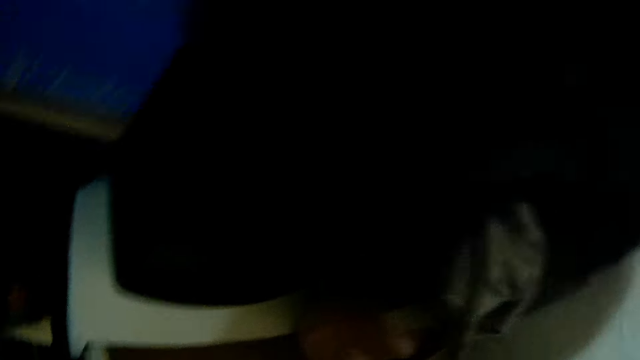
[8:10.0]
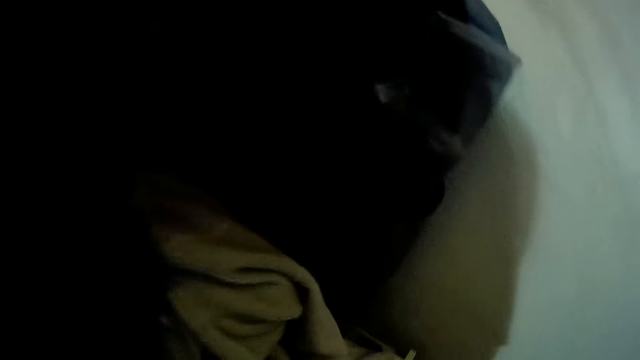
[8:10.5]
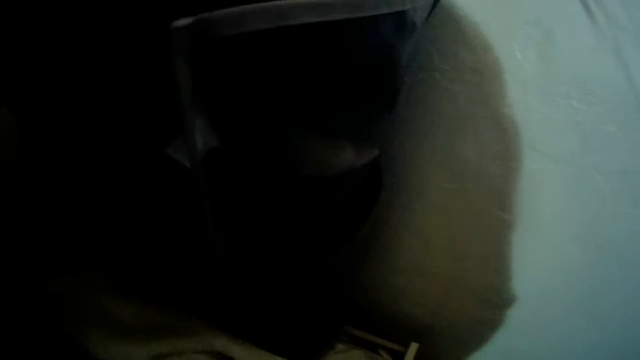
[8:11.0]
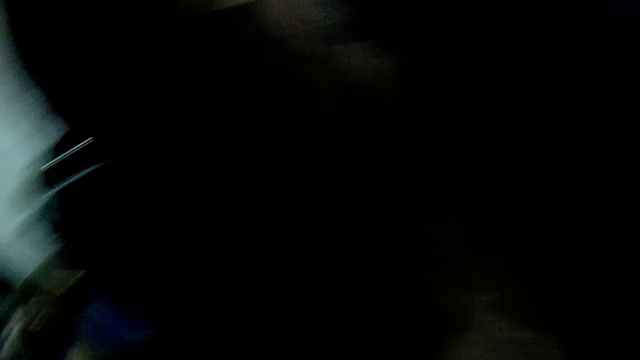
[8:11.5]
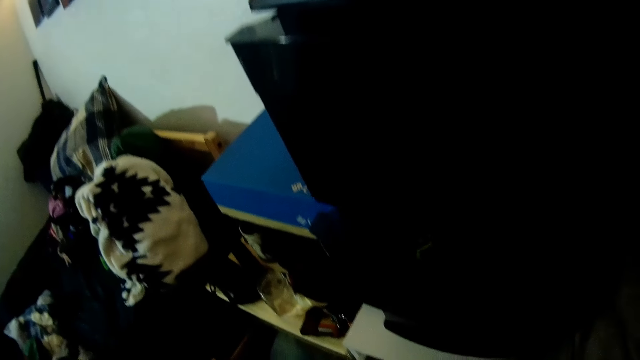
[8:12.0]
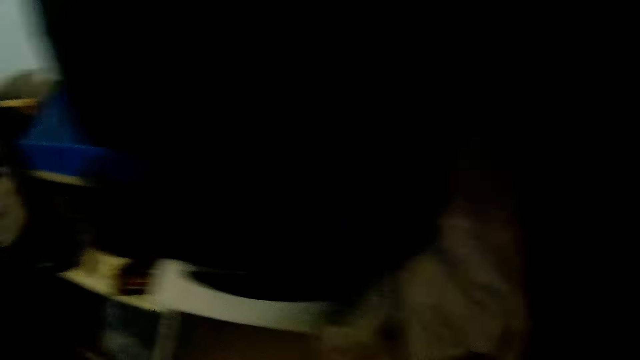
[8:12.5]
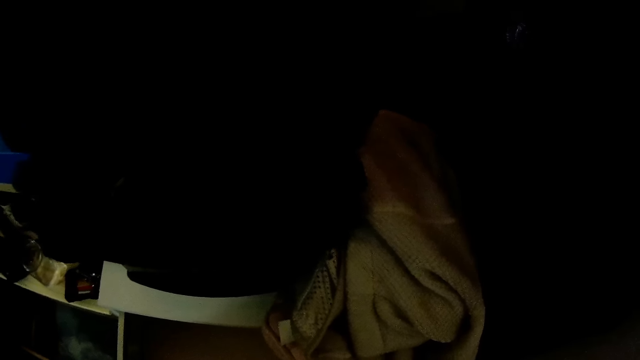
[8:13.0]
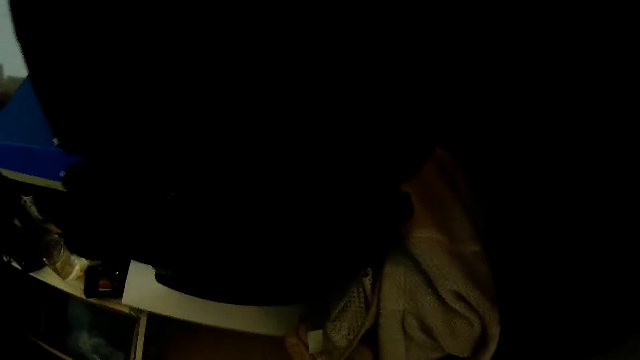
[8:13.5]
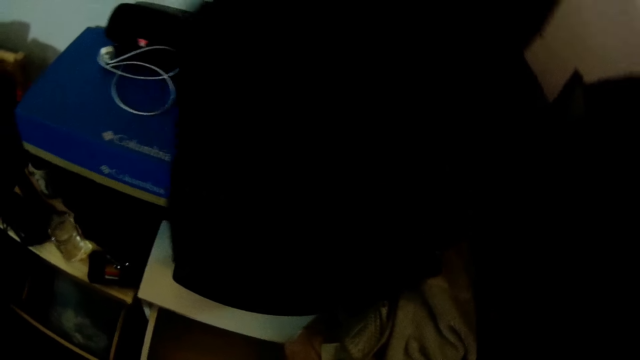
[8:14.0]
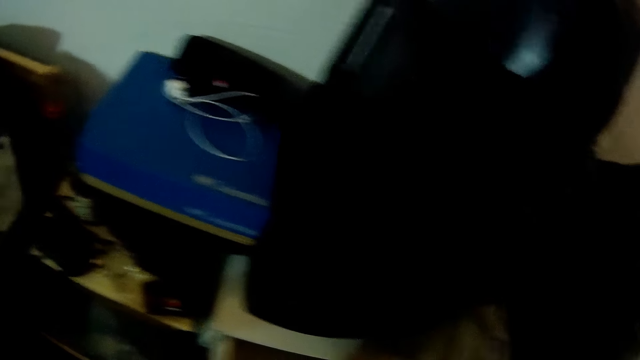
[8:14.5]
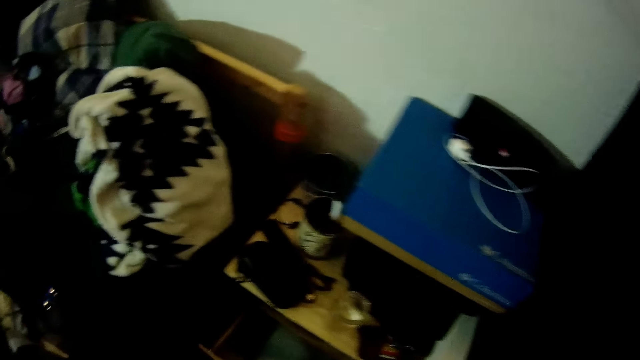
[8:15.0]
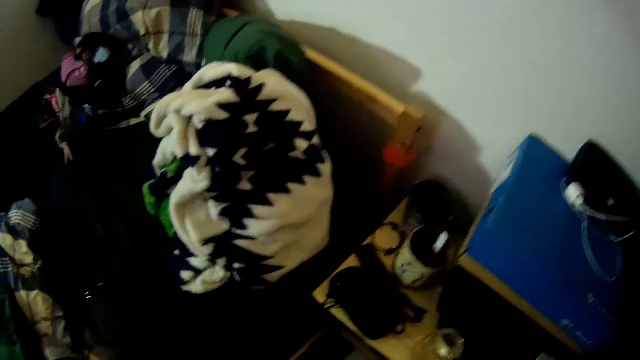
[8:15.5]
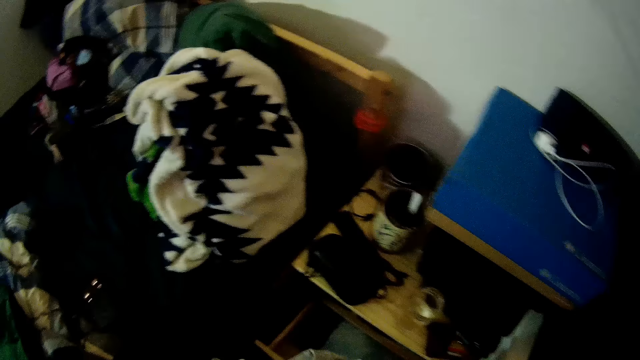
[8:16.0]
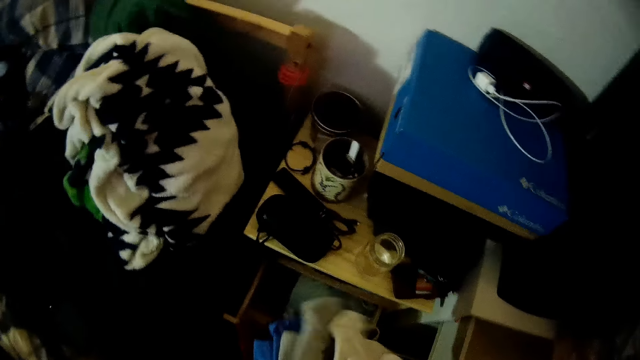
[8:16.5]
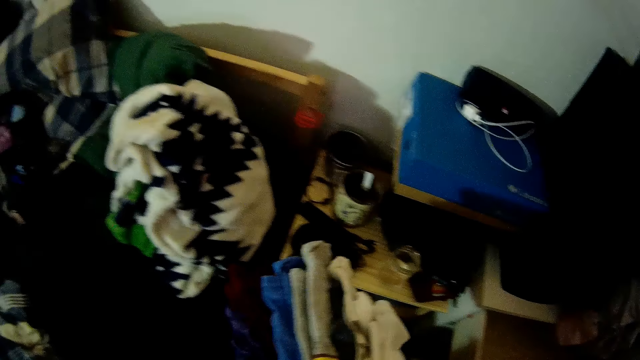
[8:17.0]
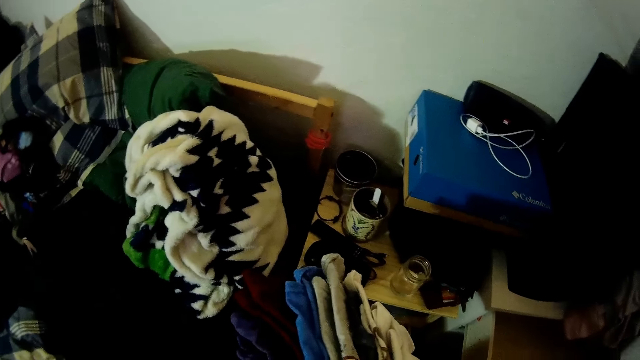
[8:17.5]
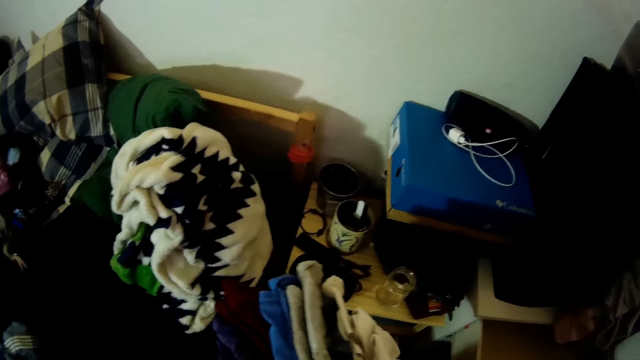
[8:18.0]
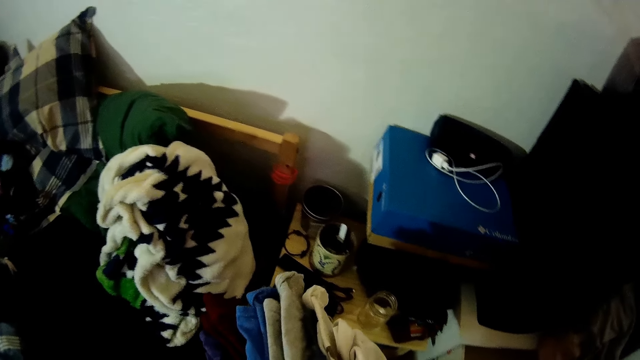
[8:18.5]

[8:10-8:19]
The camera wearer moves around. They look around. They move around. They pick up cloths.

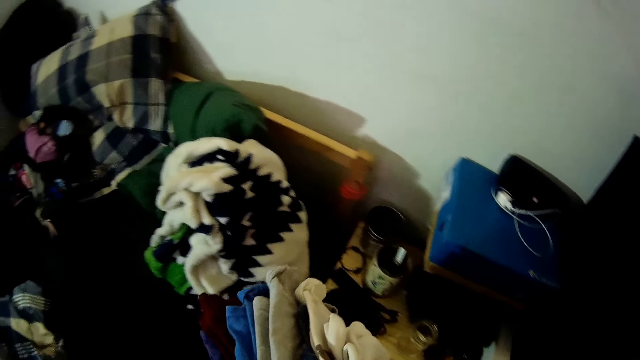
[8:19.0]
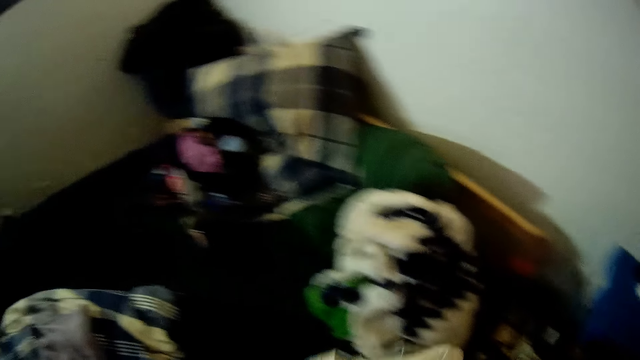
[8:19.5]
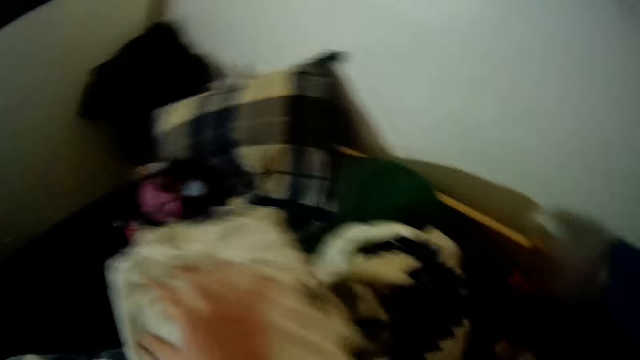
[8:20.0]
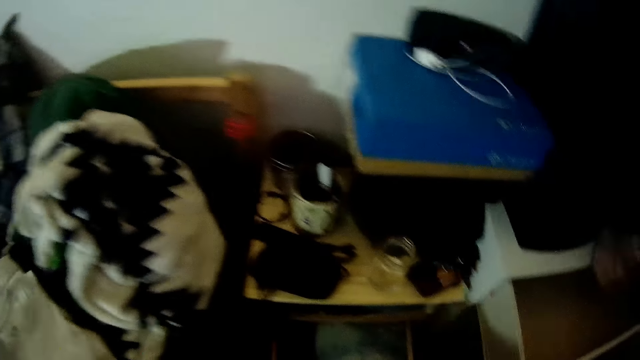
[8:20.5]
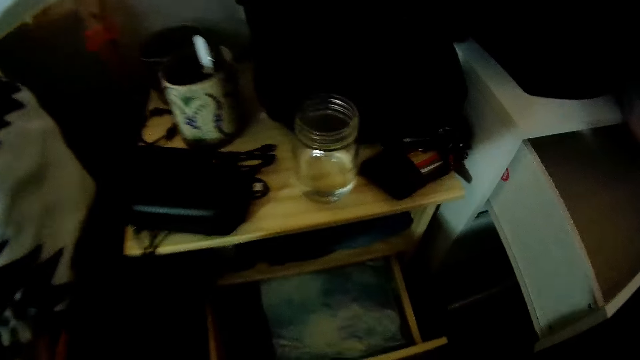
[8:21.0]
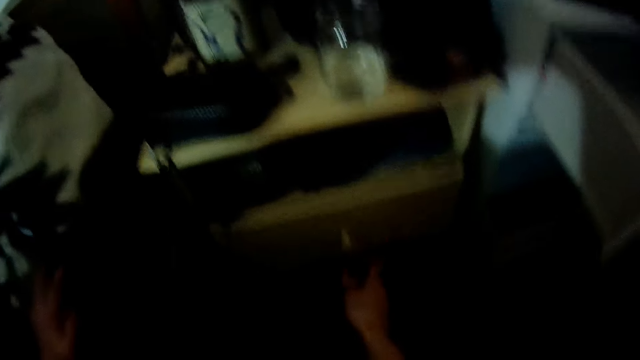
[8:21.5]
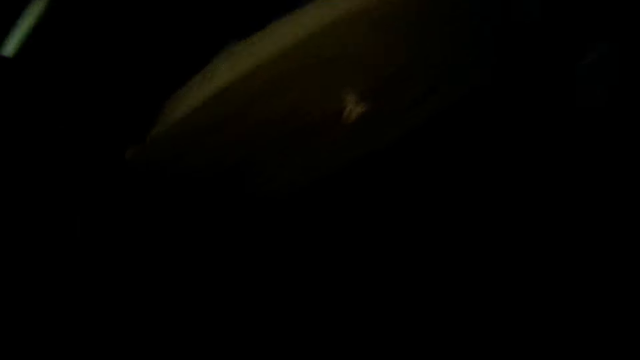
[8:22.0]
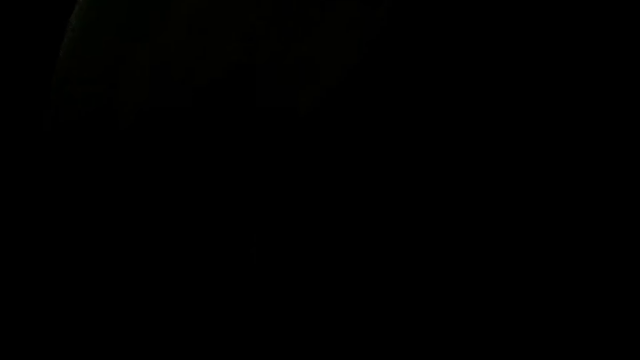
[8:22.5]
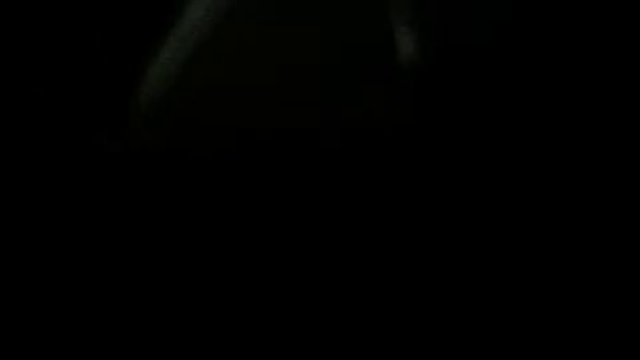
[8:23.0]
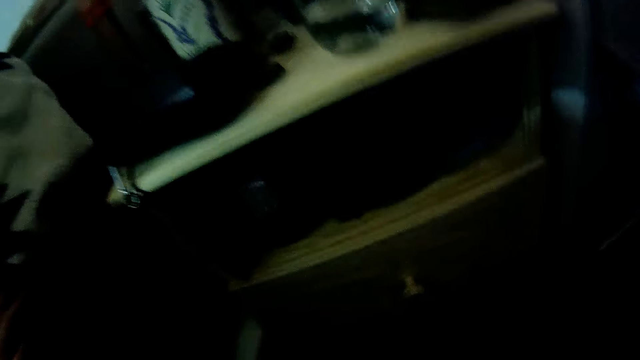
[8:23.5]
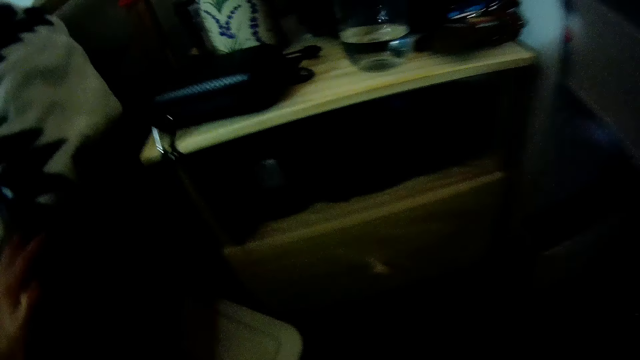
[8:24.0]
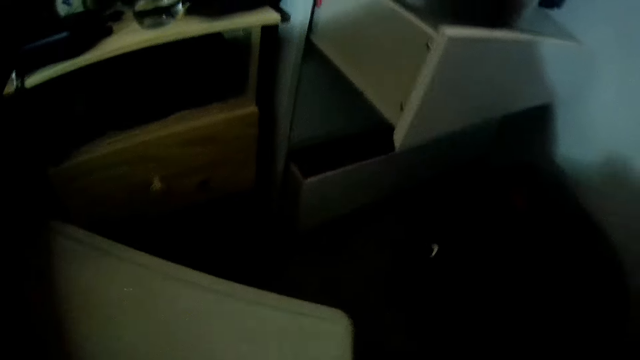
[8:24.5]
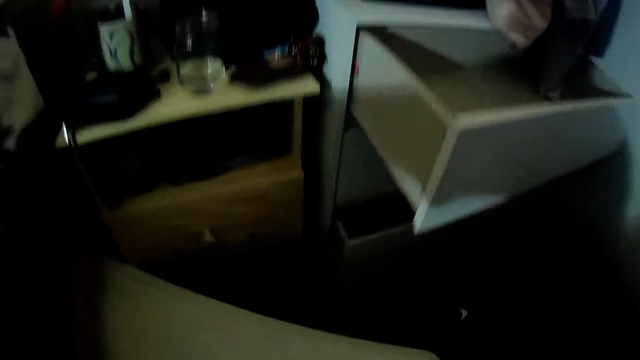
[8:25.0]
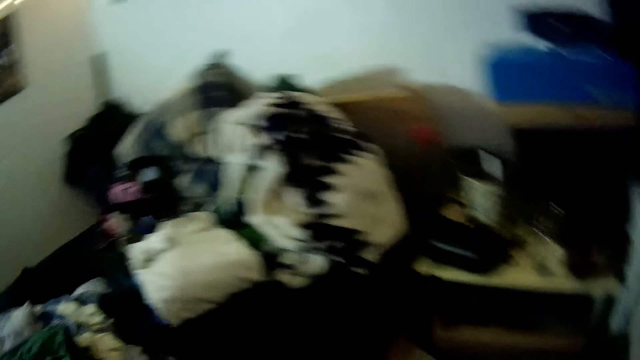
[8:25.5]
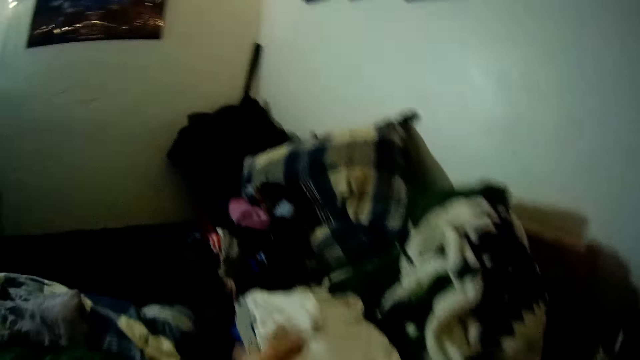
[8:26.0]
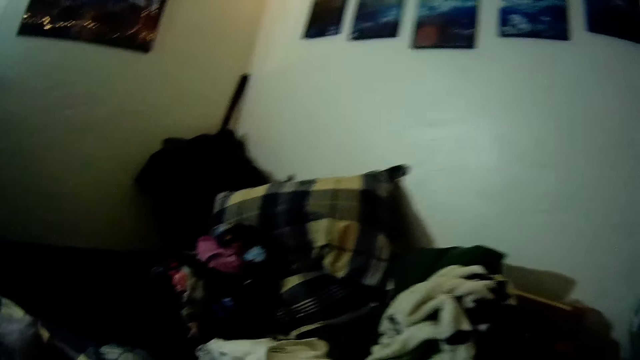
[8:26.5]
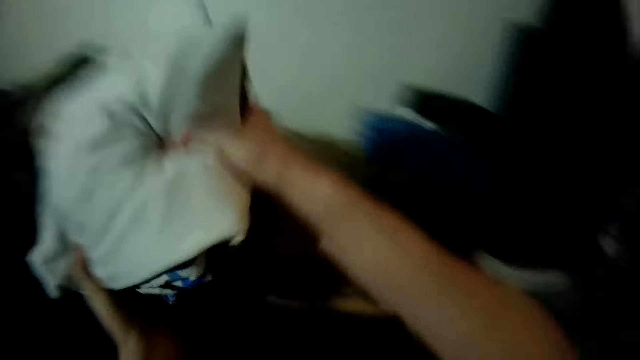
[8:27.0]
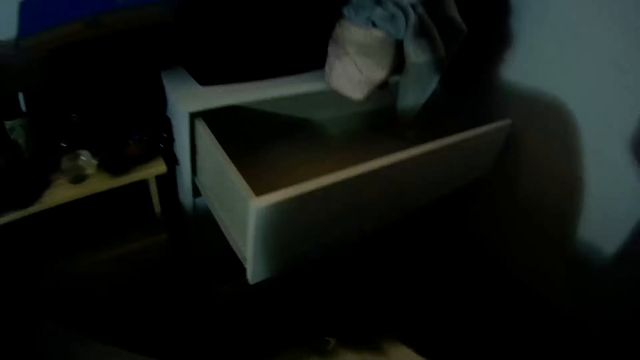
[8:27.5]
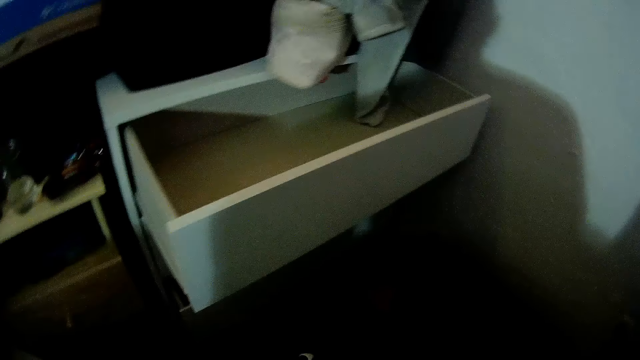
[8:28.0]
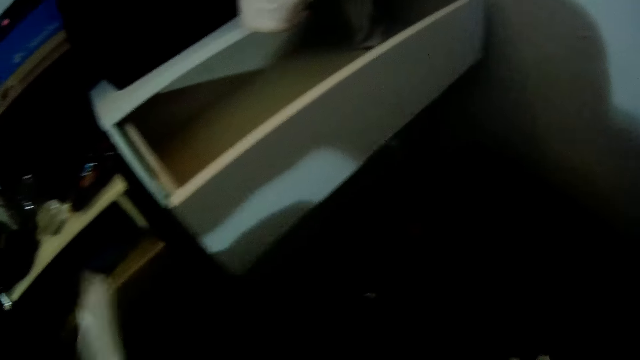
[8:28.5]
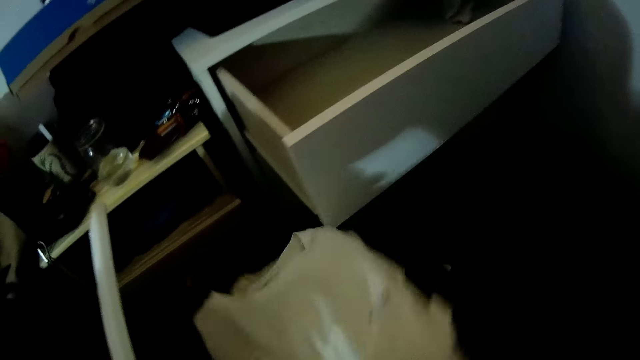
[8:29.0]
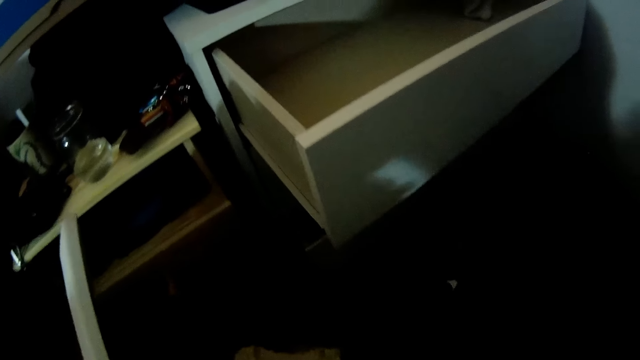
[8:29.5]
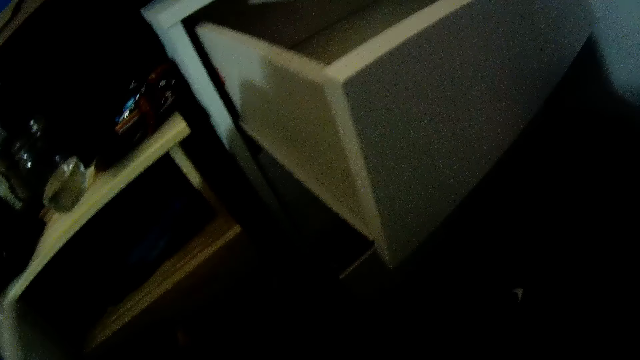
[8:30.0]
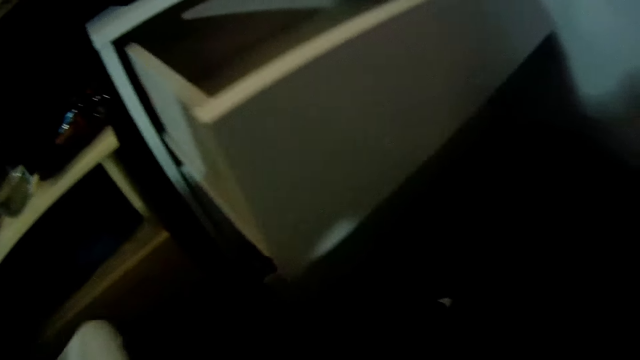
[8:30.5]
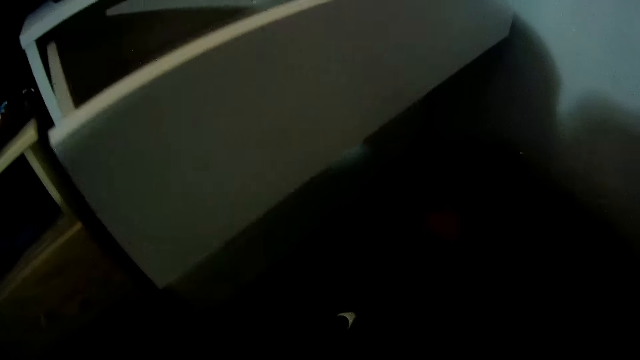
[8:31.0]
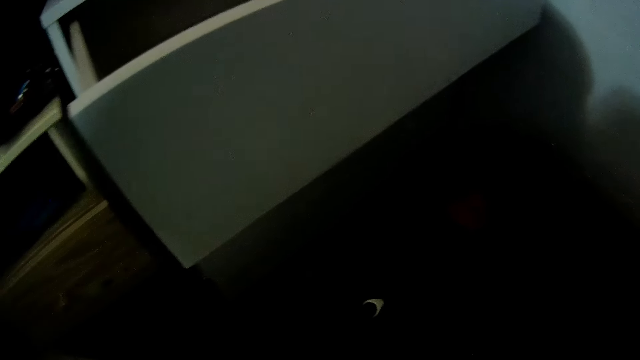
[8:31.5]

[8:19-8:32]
The camera wearer throws clothes on a bed. They push in a drawer. They look around. They look at the drawer. They open a bag. They move around. They pick the clothes from the bed. They put the clothes in the bag.
